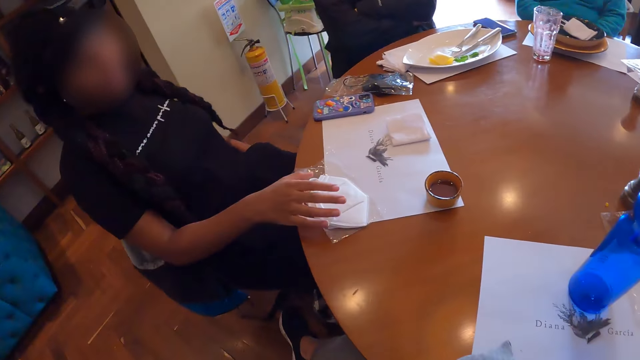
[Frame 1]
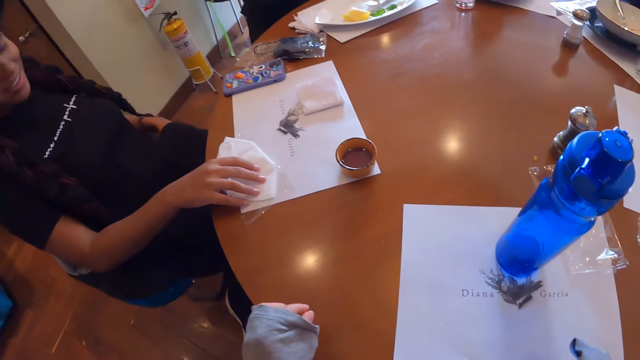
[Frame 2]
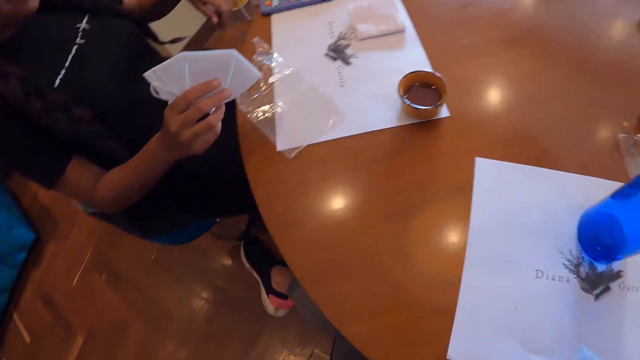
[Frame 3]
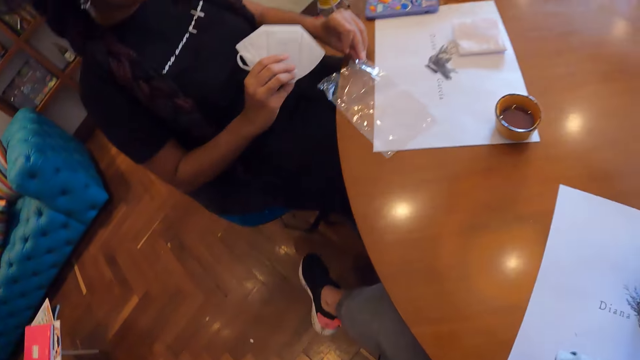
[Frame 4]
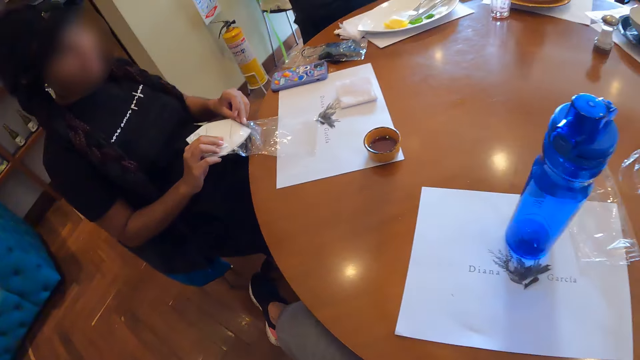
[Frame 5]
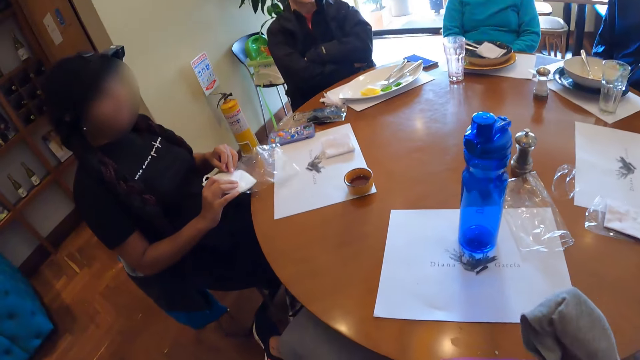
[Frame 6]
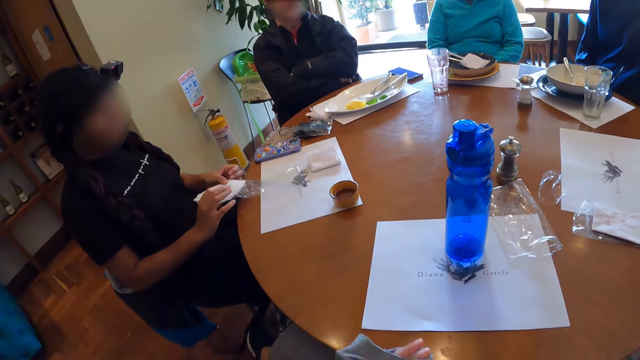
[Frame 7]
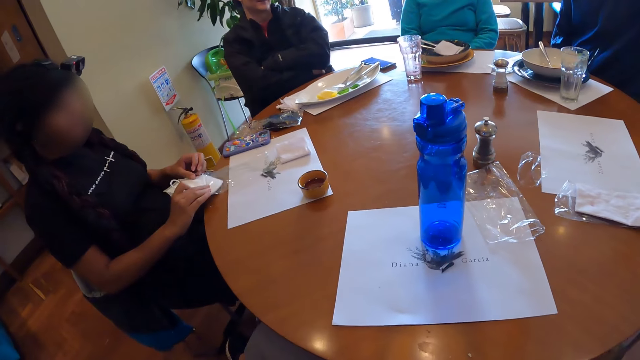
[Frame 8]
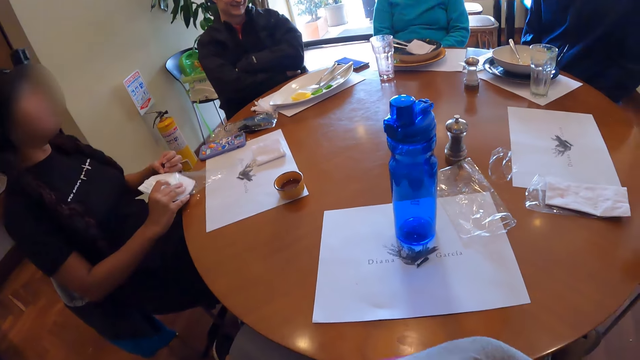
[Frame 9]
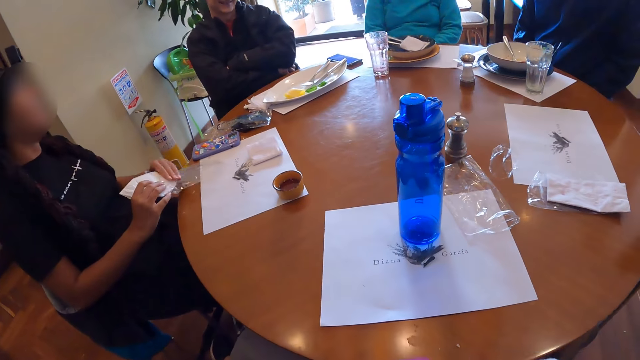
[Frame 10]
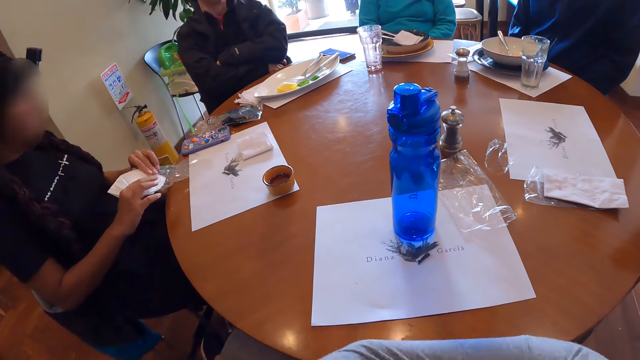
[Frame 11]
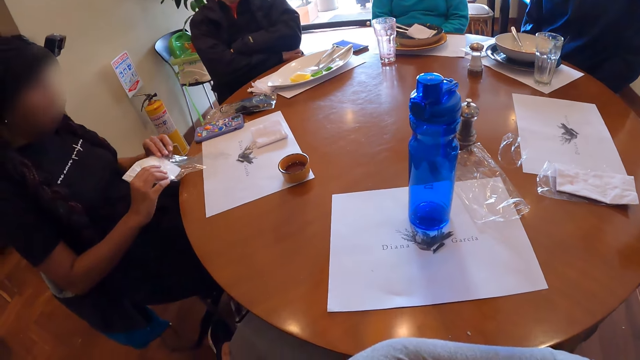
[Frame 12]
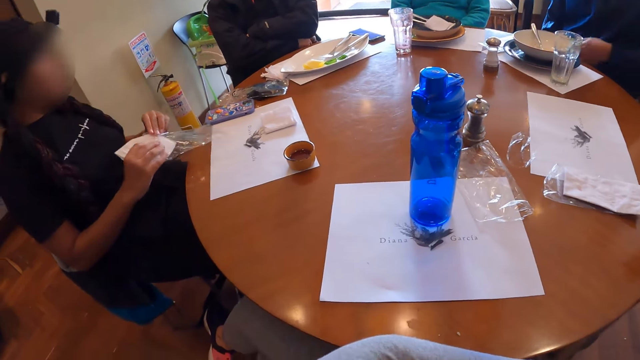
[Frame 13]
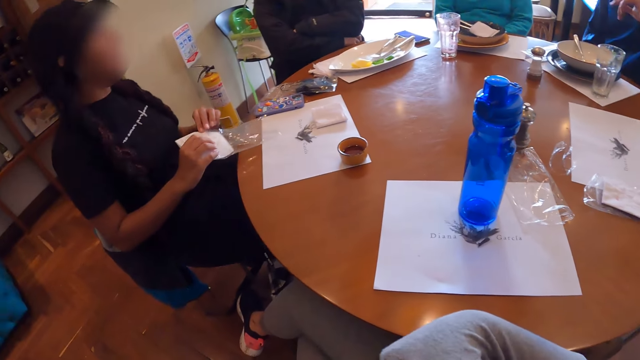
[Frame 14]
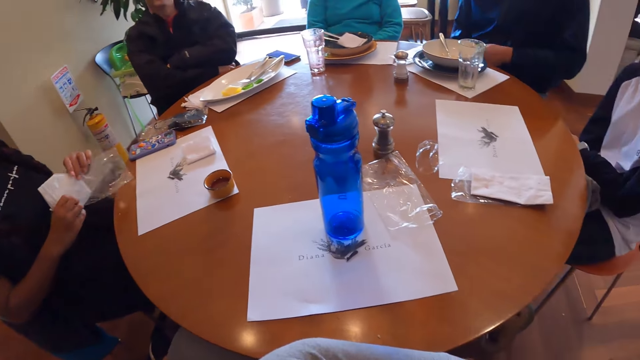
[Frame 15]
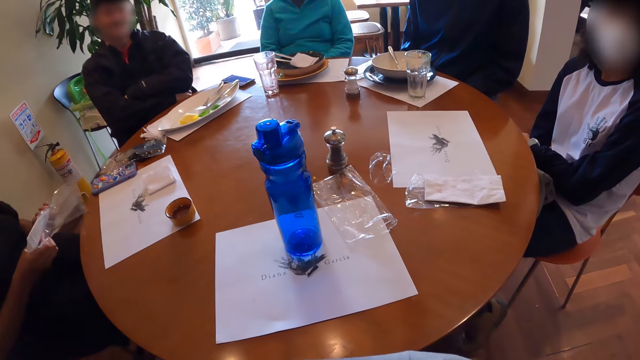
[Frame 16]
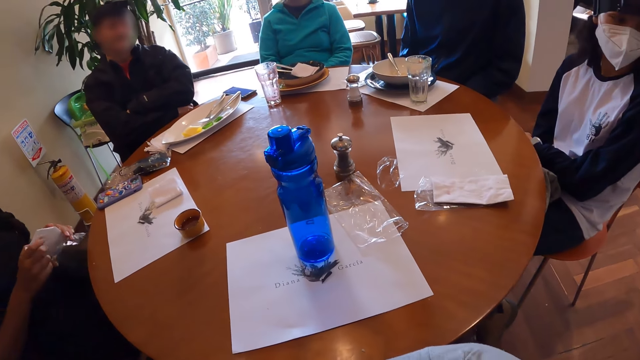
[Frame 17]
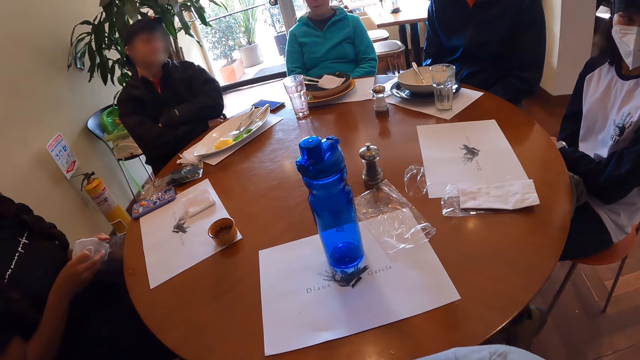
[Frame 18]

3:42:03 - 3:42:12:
The woman picks up the facemask from the table with her right hand and puts the facemask in the package with her right hand. The man gesticulates with his left hand.

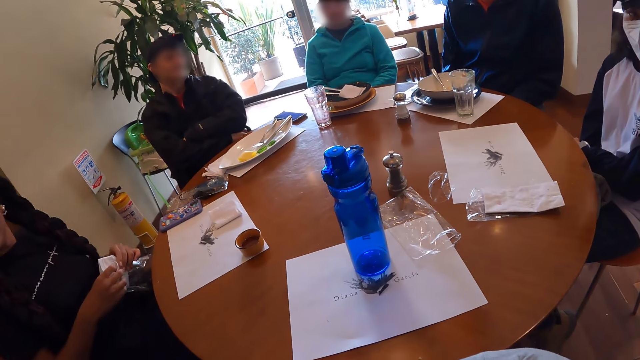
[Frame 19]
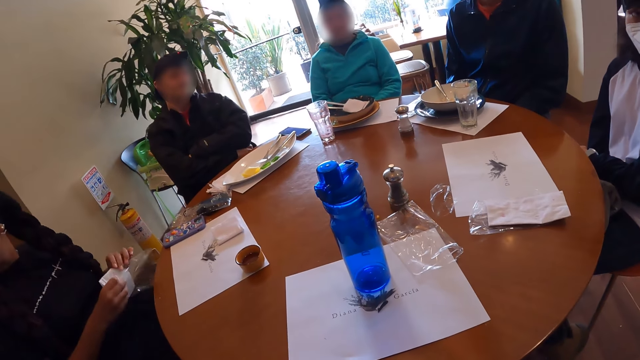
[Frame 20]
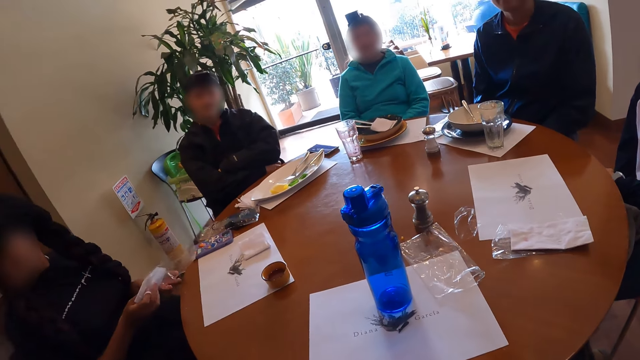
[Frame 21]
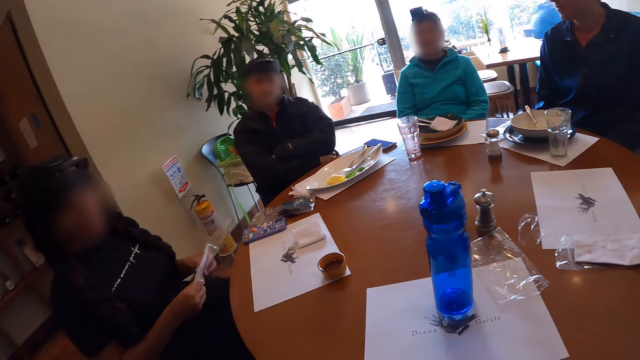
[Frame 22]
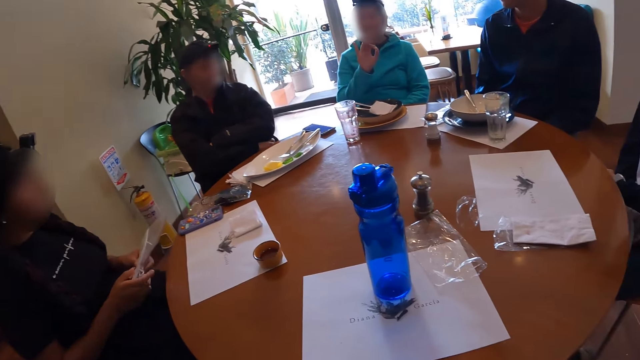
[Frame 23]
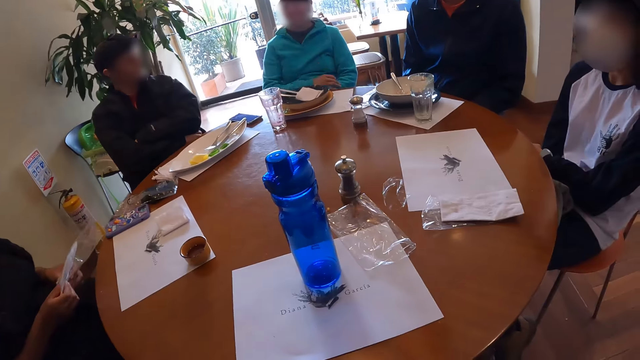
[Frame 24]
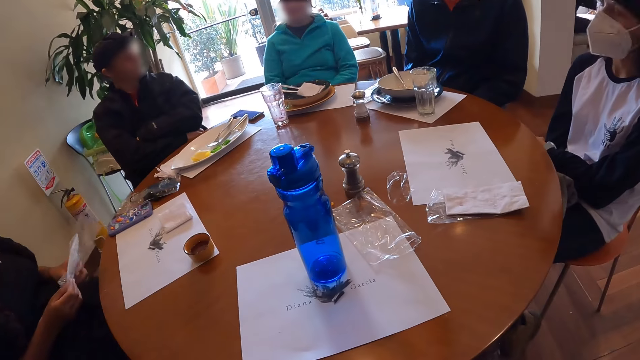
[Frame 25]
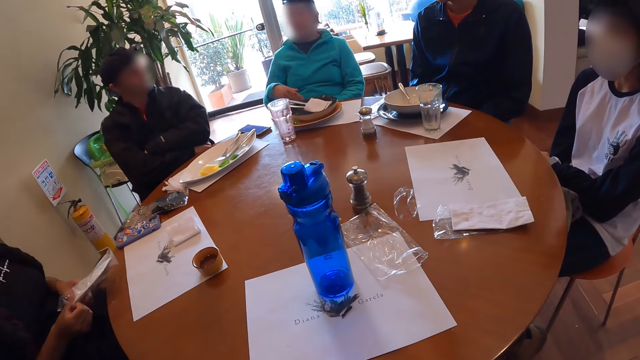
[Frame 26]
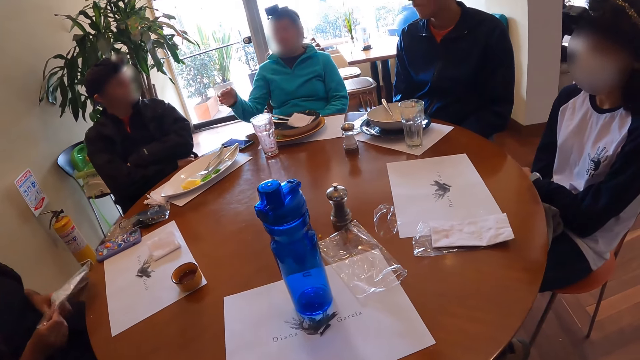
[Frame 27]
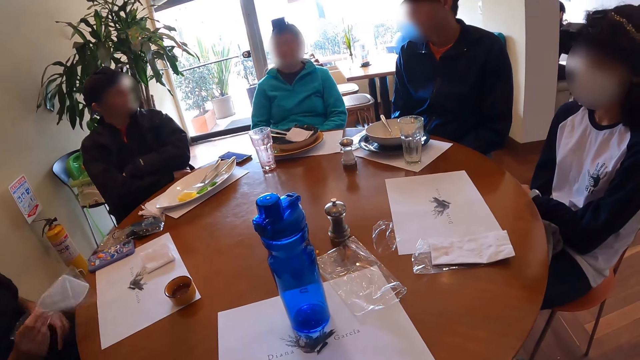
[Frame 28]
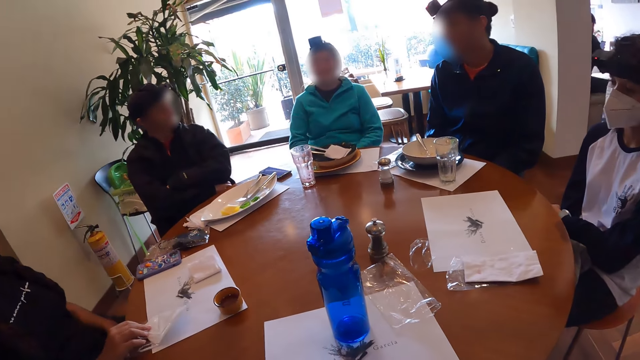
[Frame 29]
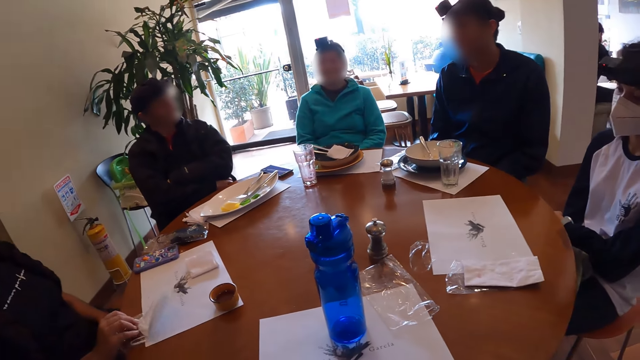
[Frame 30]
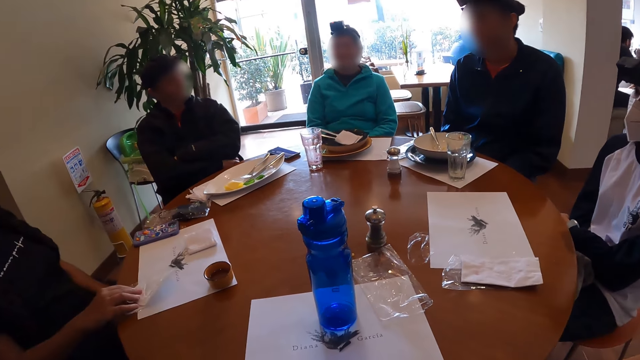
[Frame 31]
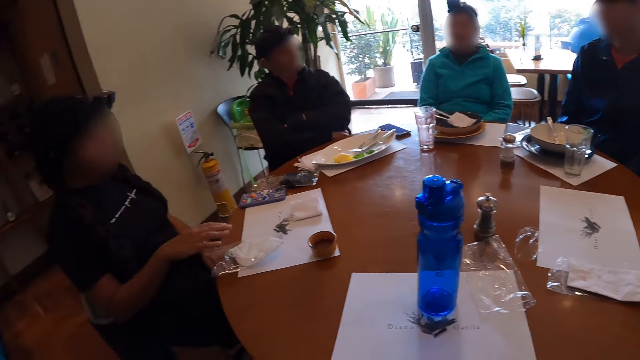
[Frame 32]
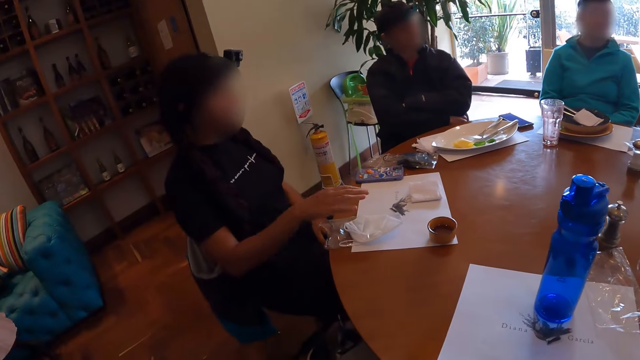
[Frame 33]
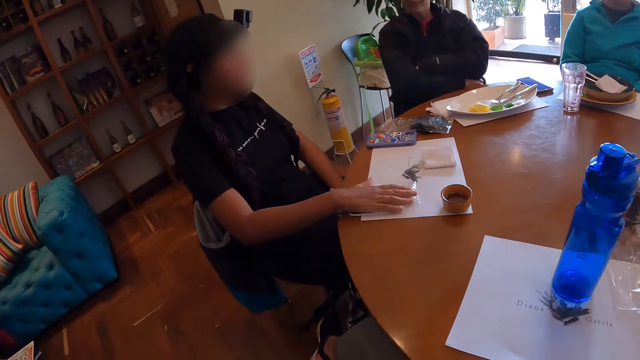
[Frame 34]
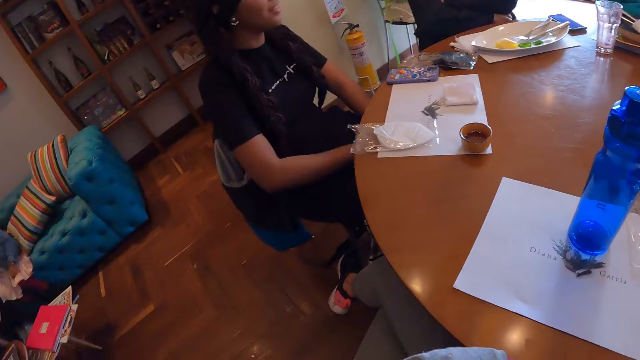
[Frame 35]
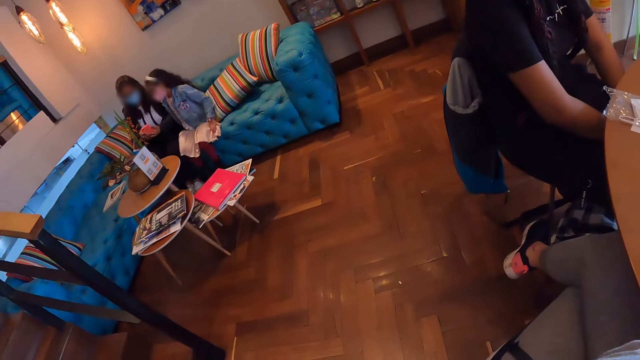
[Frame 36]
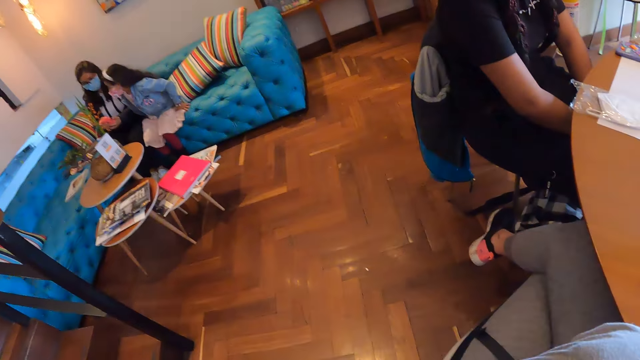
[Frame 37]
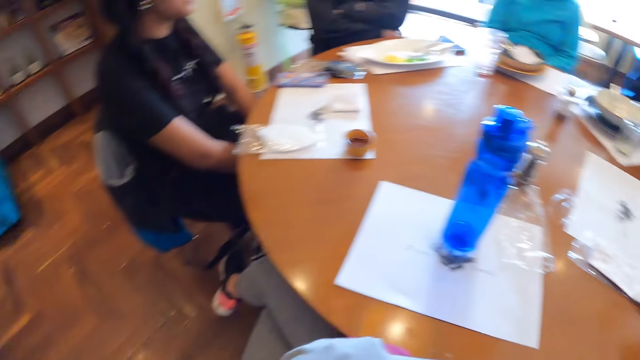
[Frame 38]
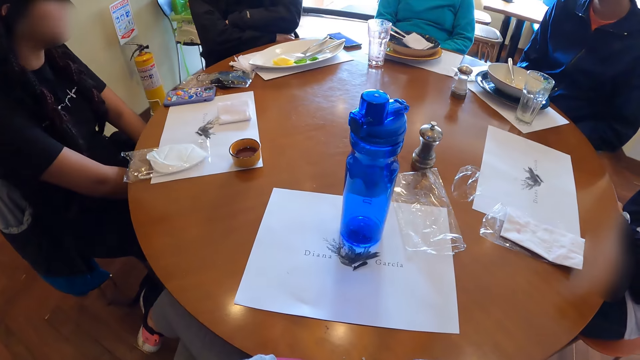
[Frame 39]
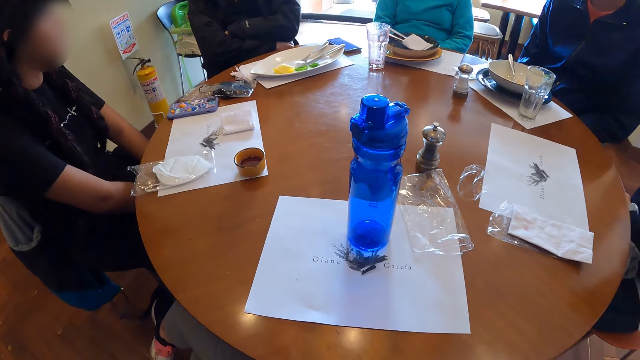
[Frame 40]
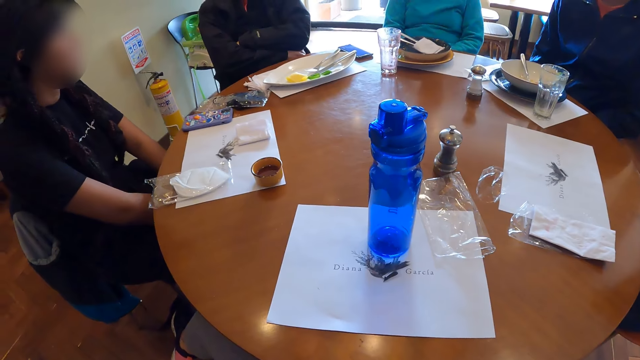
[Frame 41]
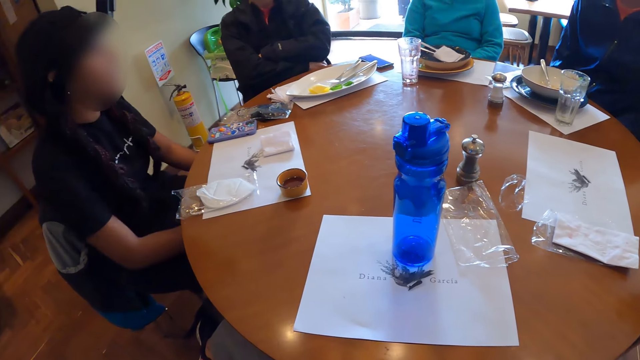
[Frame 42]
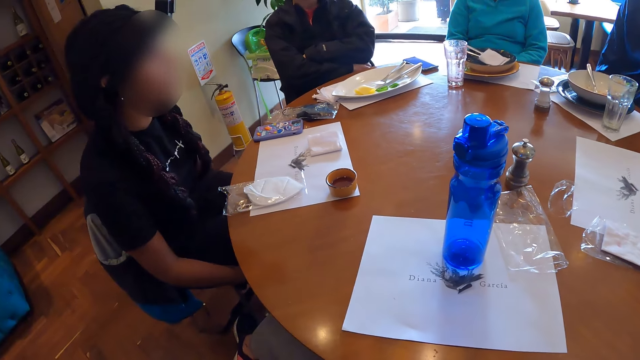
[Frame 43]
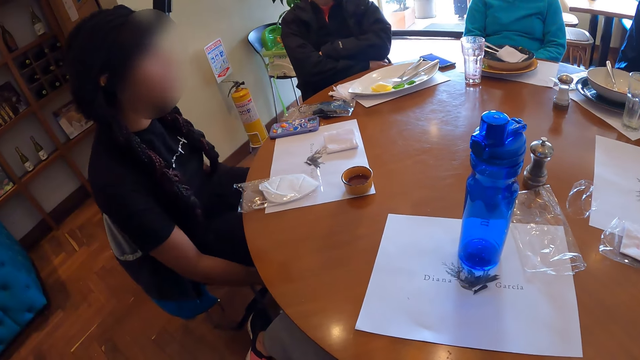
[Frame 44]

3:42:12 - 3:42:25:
The woman gesticulates with her right hand. Another woman drops the packaged facemask on the table with her right hand and places her right hand on the packaged facemask on the table.
